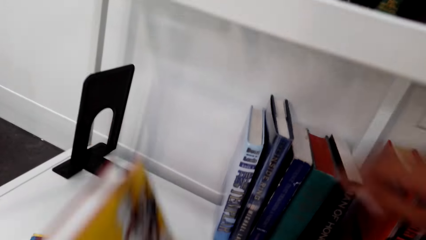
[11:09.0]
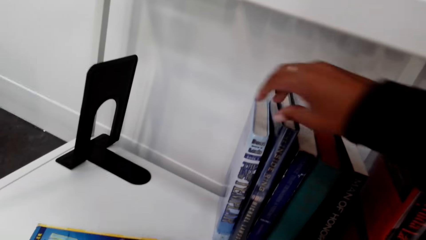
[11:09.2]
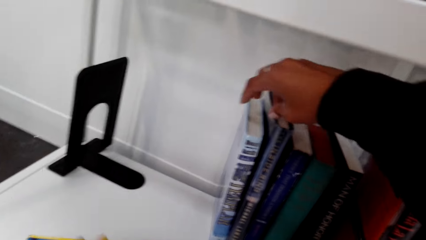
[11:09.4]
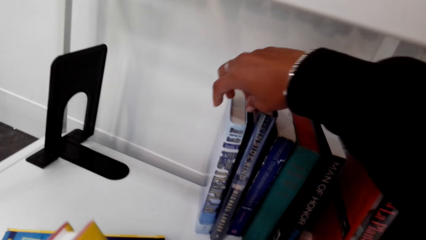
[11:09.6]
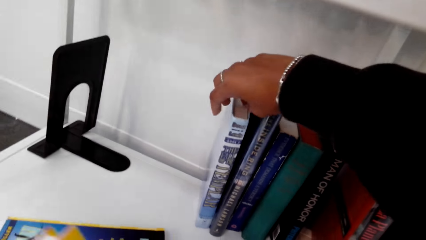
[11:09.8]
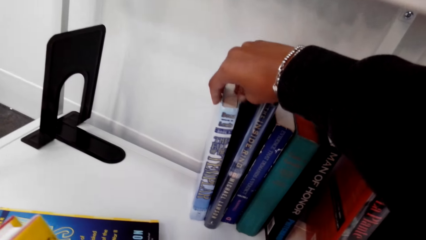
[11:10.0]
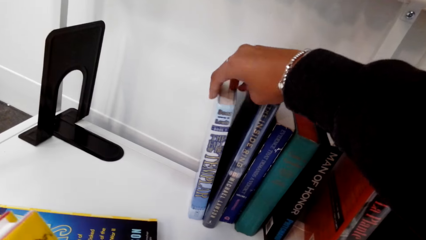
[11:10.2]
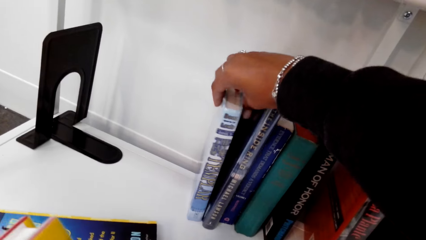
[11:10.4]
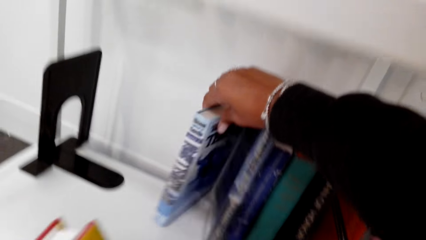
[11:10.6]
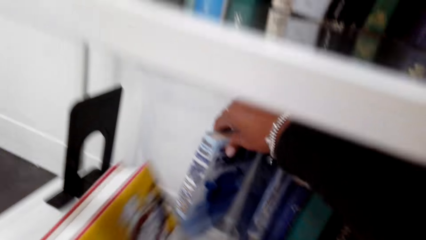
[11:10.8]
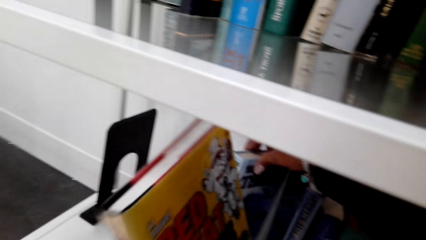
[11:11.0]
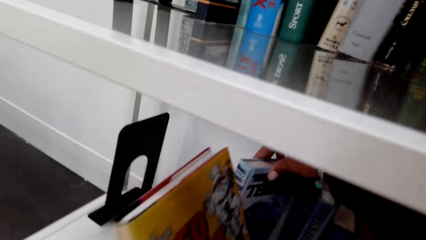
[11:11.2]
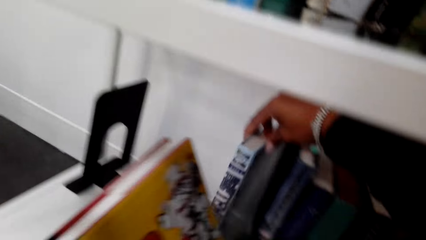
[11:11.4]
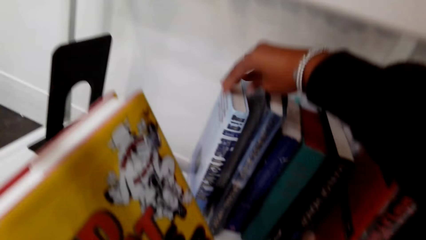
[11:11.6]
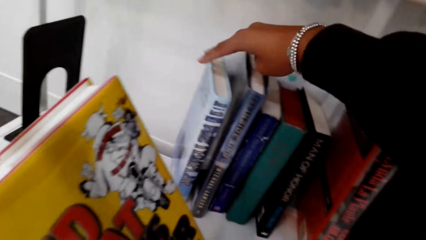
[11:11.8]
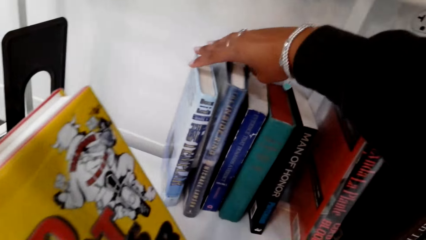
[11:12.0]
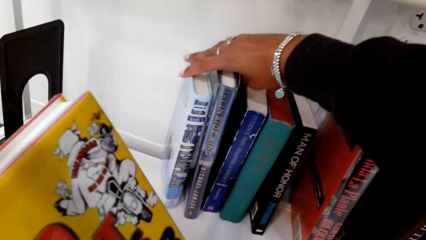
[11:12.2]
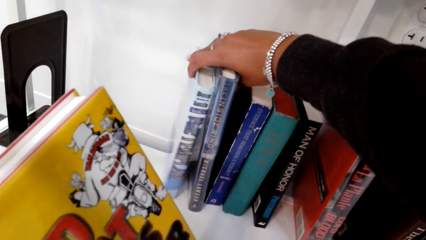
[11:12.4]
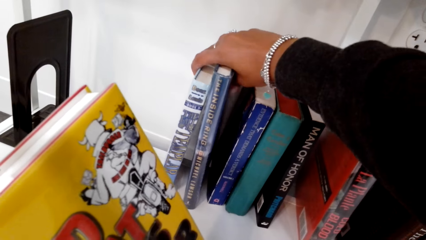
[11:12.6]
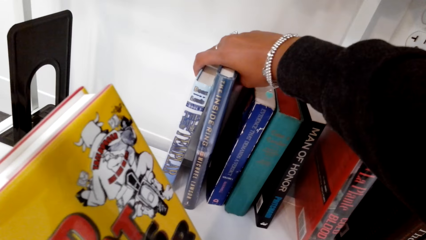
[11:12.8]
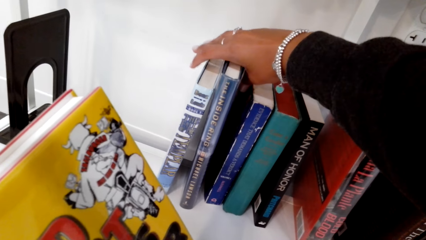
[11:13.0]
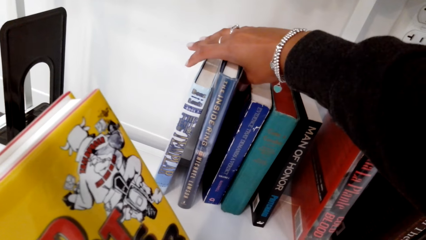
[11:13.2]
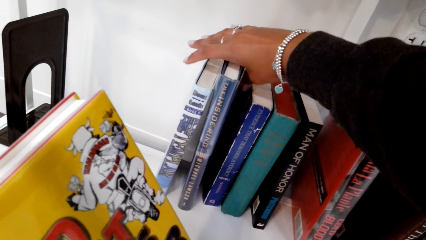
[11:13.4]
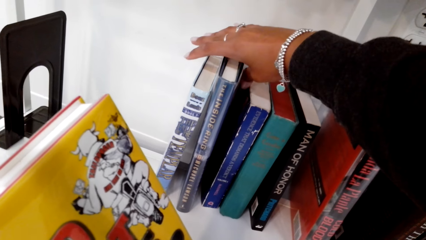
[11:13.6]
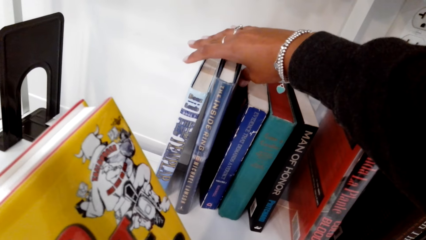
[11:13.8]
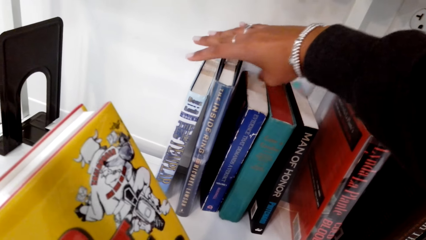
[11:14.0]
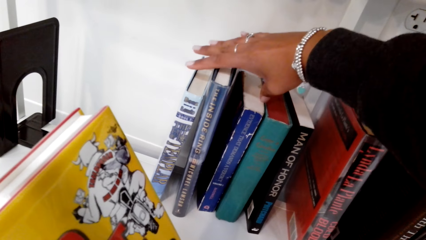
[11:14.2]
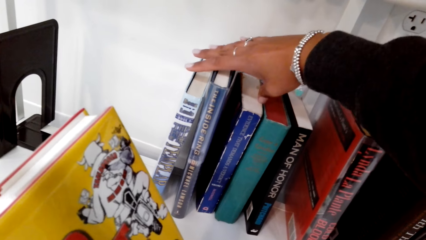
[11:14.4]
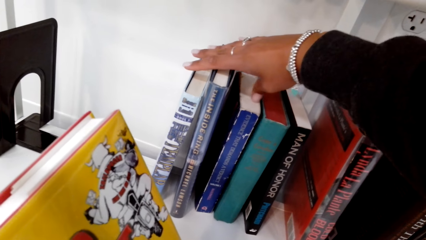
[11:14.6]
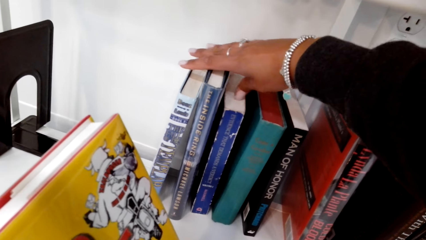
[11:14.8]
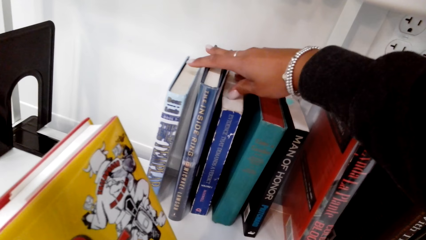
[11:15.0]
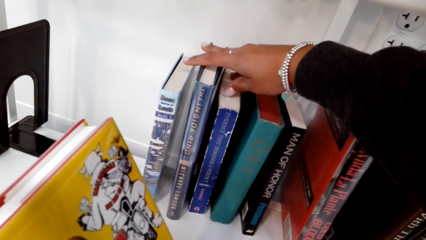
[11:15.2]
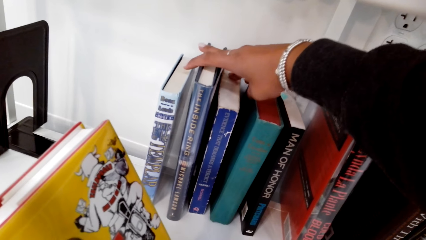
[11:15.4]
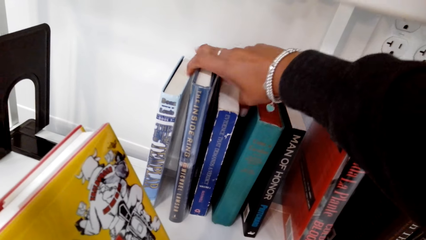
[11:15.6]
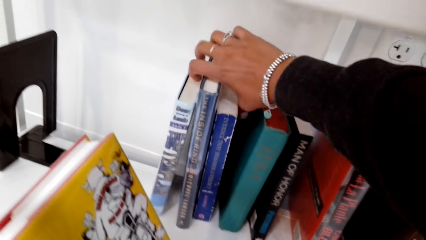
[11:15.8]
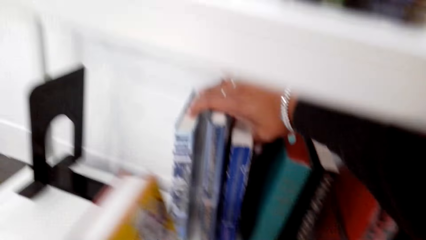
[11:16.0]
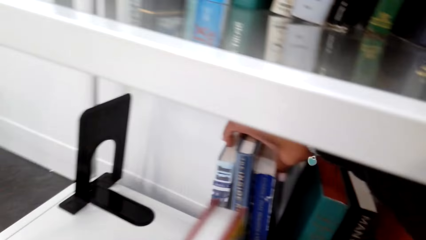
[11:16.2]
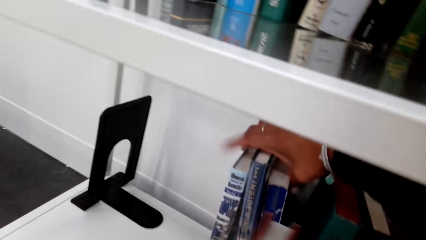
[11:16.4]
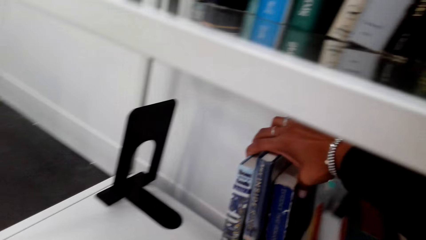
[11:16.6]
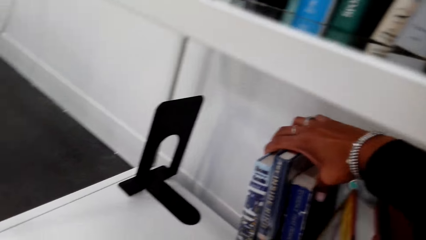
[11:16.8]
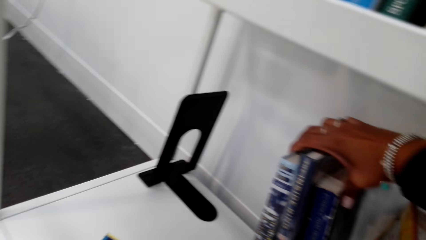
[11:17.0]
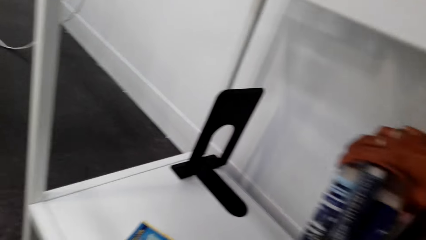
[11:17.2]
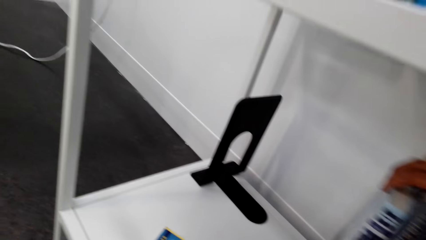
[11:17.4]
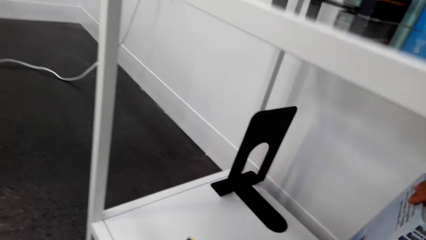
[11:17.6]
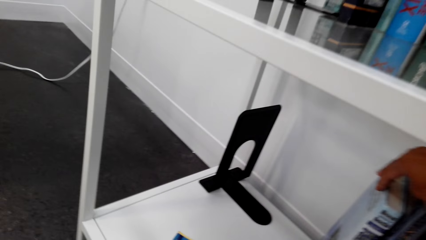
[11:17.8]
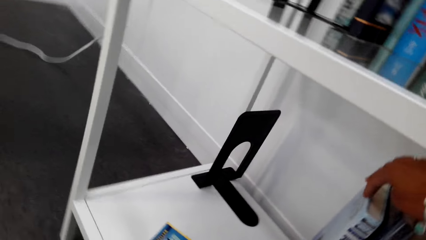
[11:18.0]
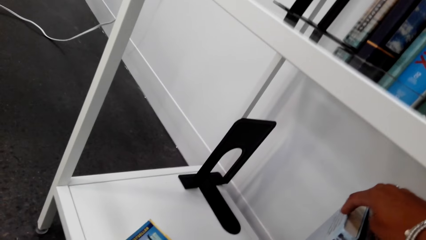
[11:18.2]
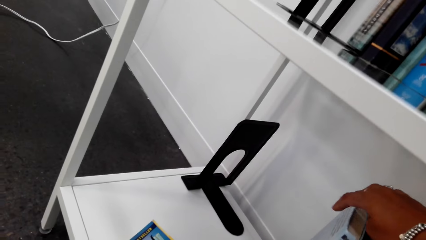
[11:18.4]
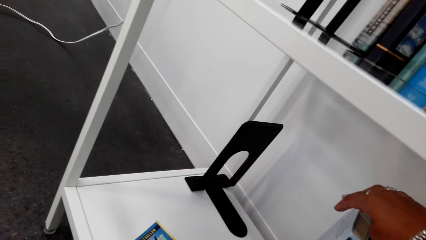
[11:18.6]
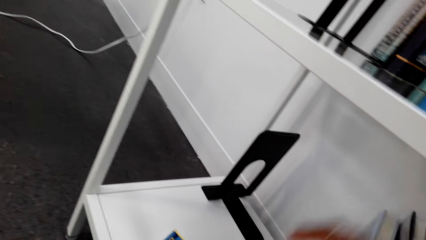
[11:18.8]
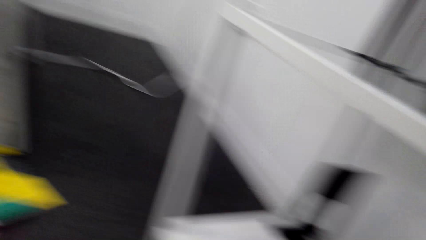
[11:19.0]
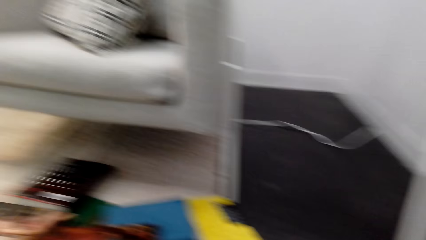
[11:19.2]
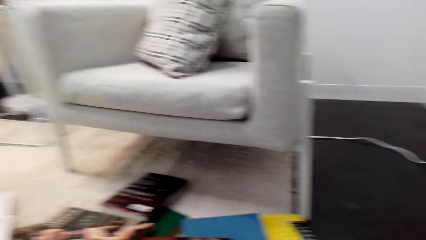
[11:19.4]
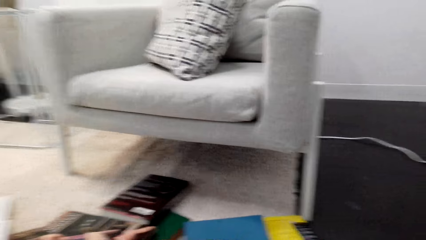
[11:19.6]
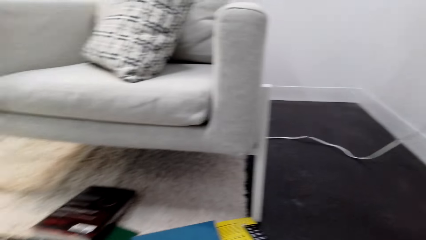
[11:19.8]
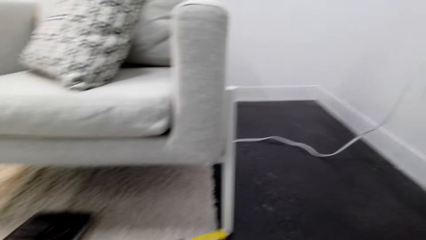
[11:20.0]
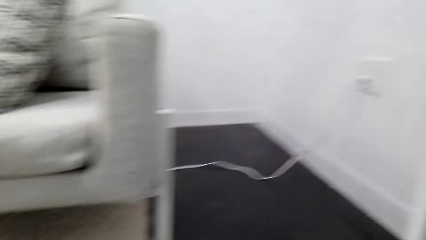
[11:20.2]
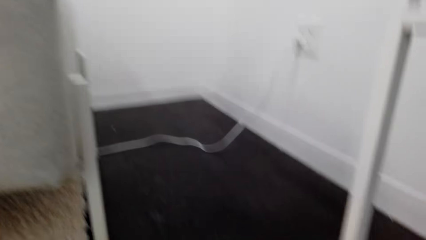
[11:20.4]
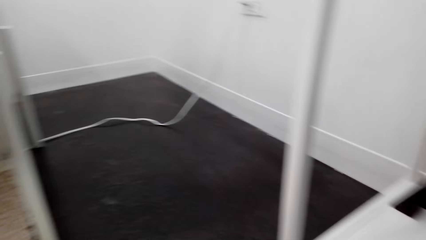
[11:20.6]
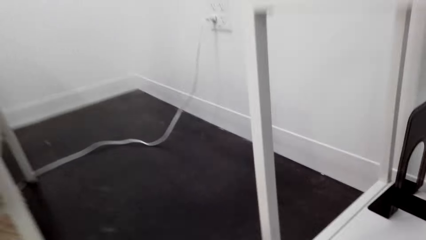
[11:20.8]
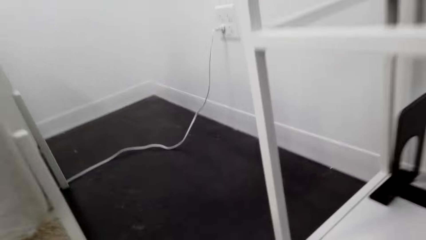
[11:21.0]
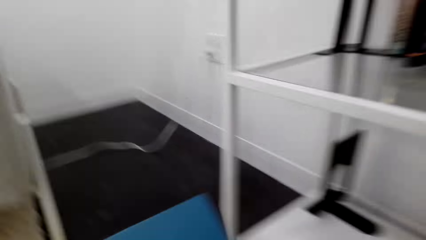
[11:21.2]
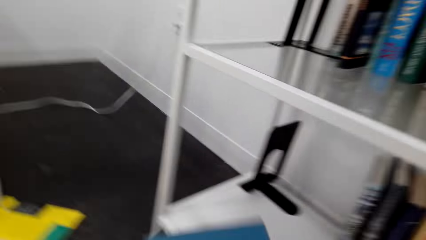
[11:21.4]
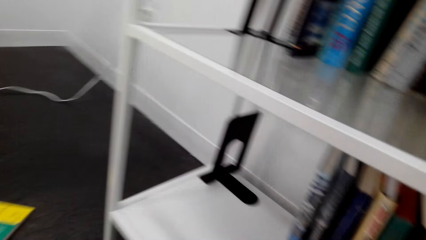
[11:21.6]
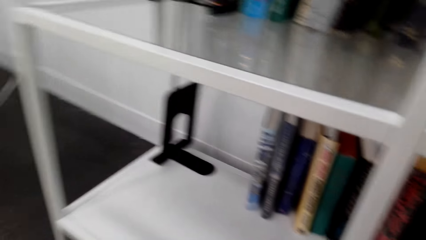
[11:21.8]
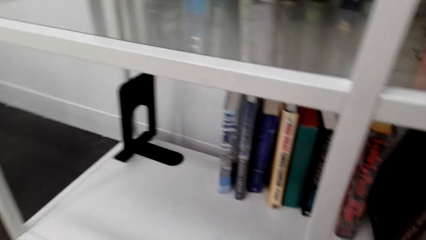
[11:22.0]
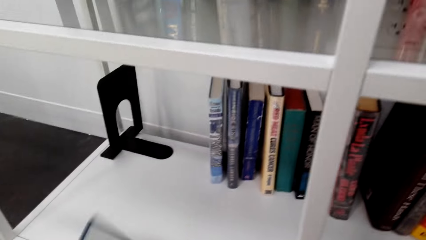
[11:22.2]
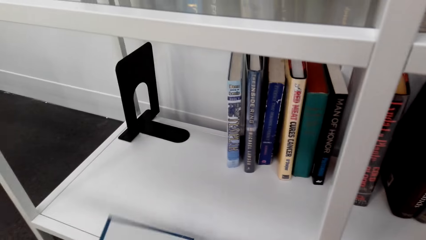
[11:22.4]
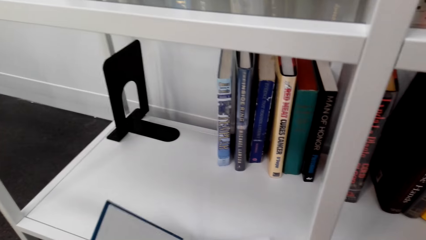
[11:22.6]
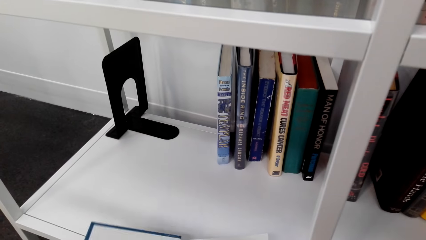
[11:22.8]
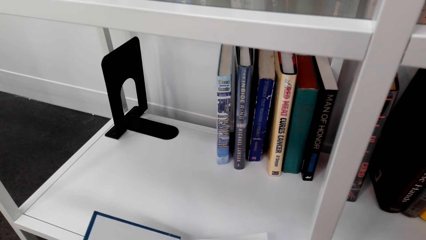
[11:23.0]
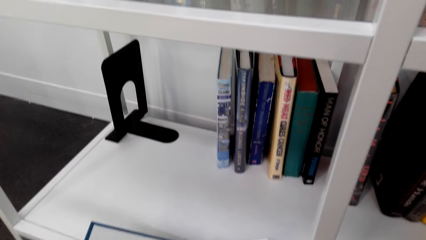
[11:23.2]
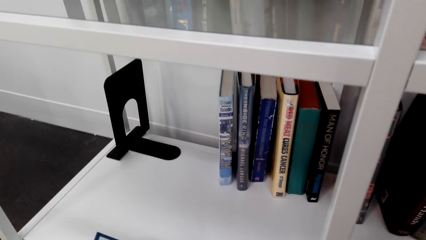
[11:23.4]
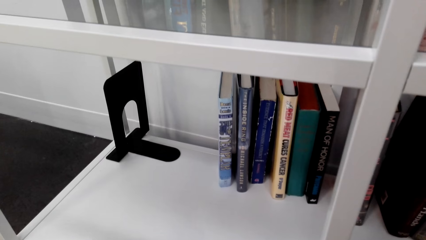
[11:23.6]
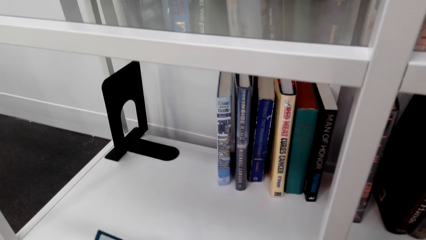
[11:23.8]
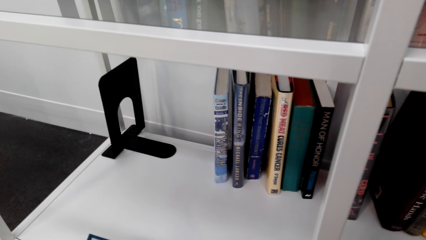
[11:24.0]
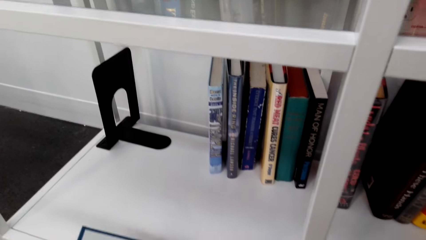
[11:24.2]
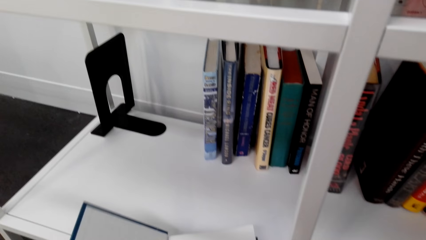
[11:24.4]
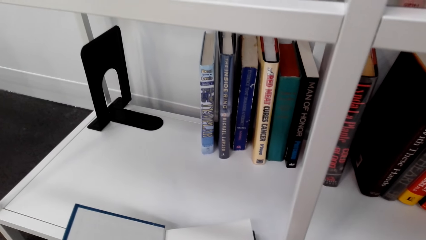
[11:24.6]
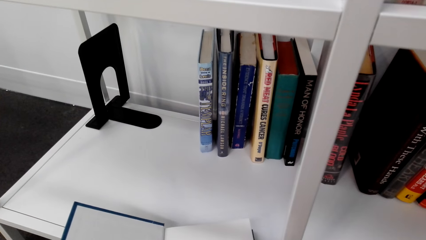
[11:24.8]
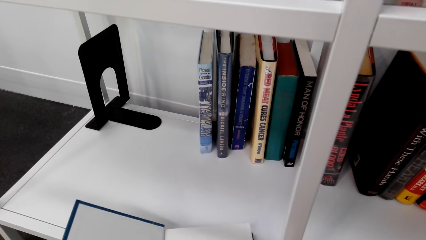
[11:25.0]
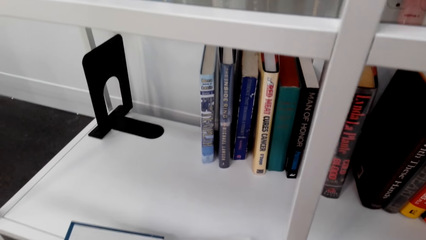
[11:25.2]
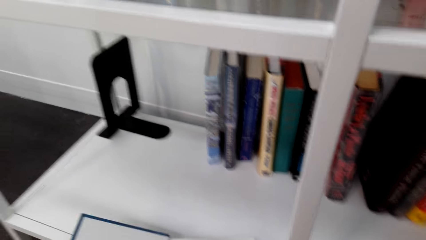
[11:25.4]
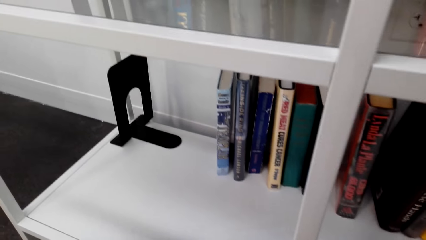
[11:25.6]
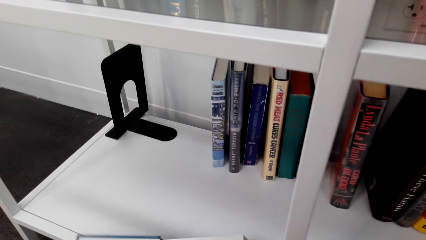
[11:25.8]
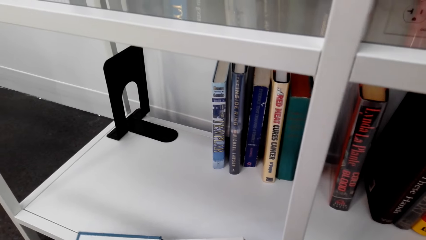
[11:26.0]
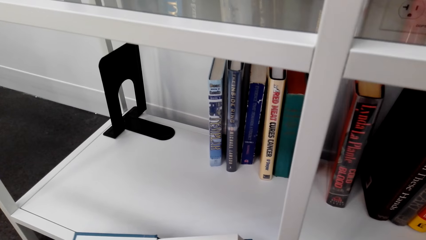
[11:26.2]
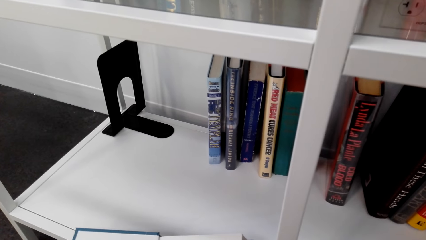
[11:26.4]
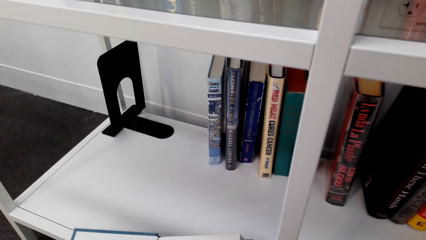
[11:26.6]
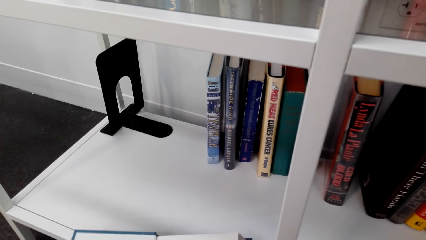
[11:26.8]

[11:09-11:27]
The camera wearer puts the book on the shelf. They move books. They turn around. They flip through pages.
